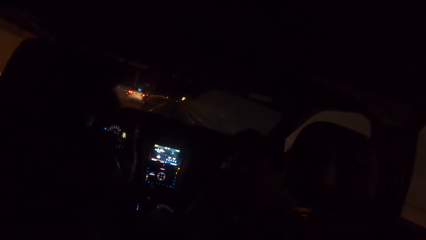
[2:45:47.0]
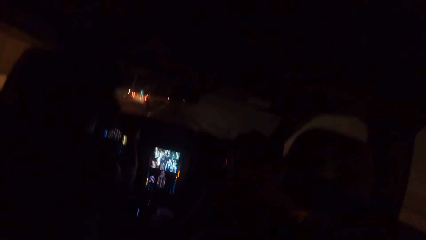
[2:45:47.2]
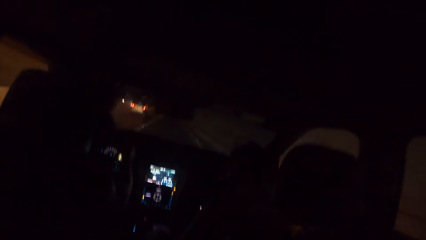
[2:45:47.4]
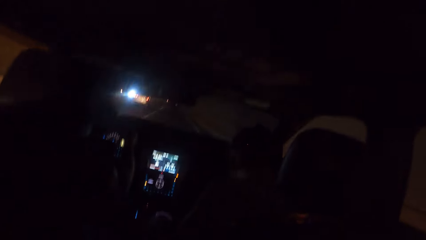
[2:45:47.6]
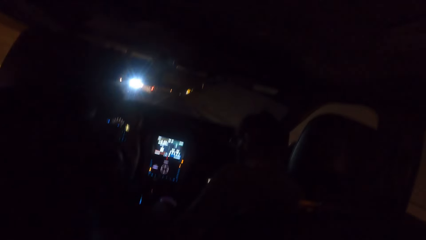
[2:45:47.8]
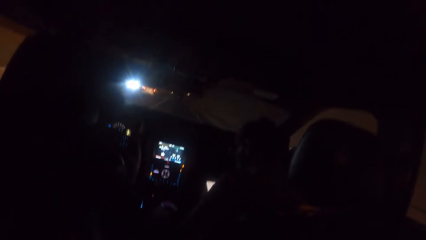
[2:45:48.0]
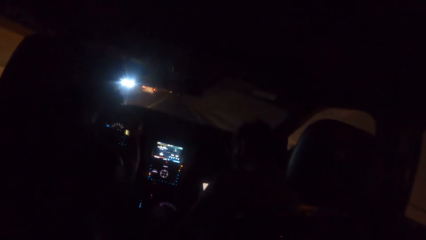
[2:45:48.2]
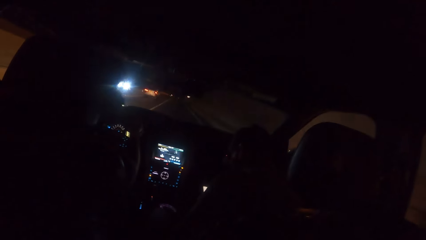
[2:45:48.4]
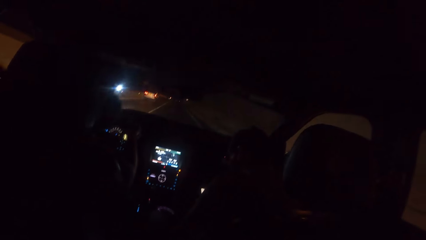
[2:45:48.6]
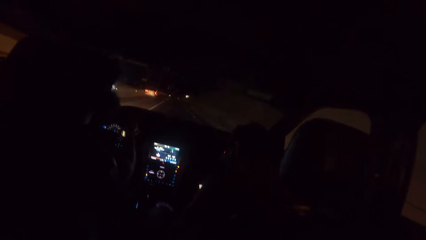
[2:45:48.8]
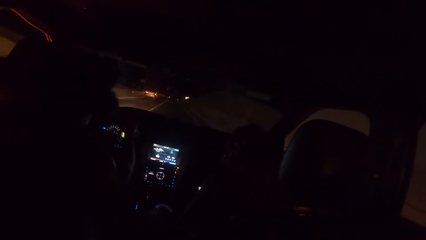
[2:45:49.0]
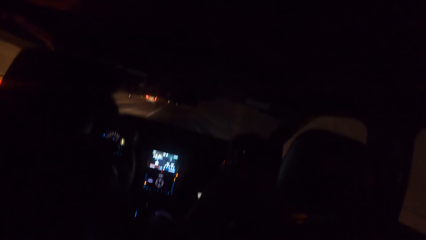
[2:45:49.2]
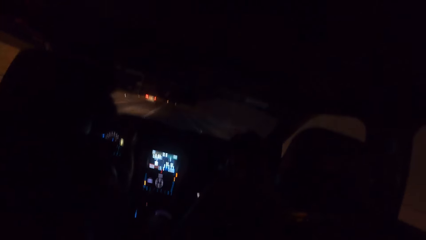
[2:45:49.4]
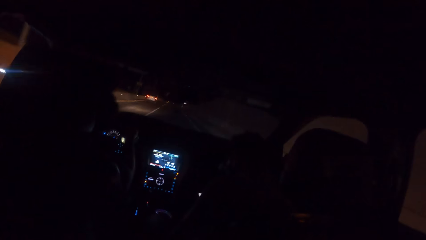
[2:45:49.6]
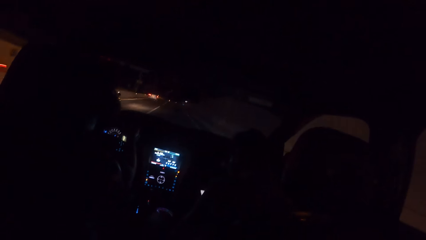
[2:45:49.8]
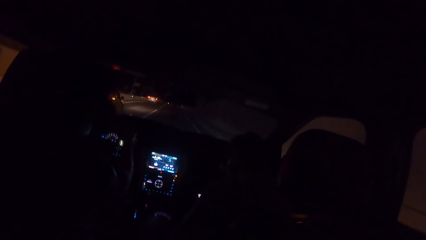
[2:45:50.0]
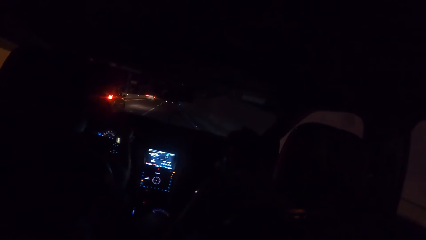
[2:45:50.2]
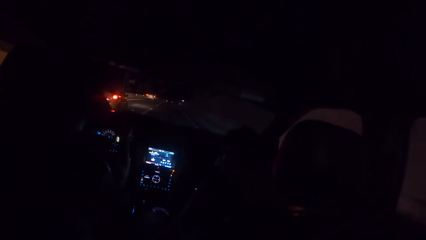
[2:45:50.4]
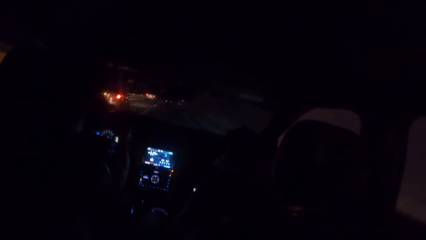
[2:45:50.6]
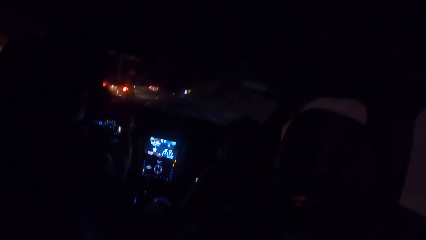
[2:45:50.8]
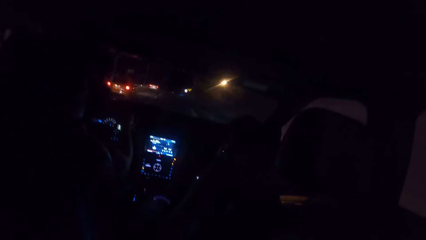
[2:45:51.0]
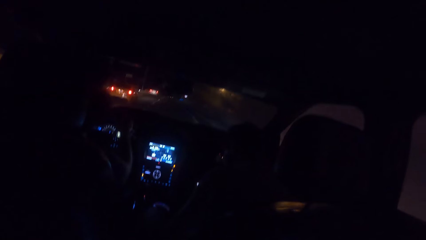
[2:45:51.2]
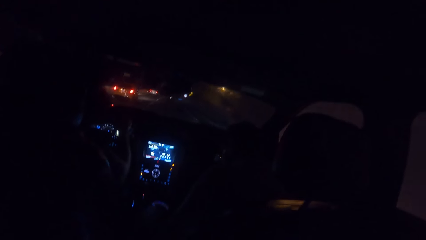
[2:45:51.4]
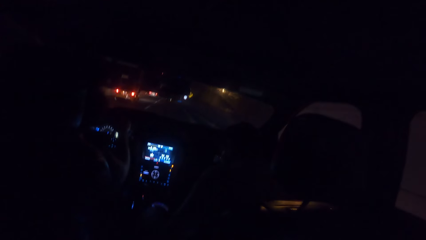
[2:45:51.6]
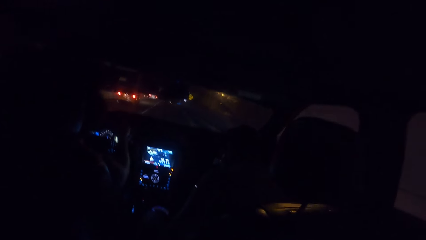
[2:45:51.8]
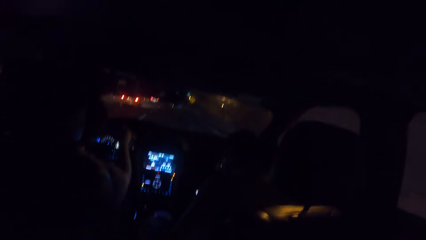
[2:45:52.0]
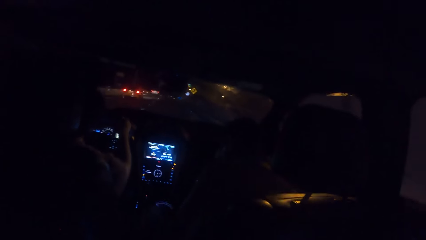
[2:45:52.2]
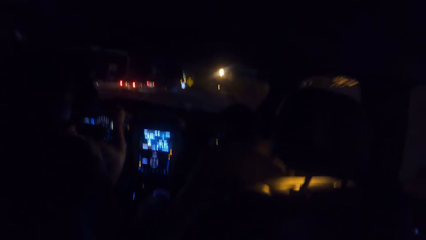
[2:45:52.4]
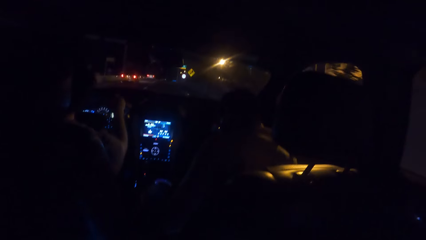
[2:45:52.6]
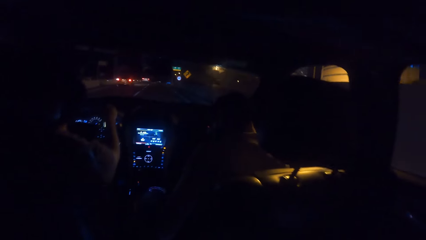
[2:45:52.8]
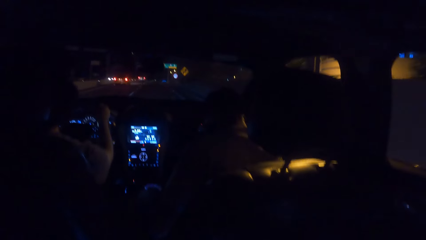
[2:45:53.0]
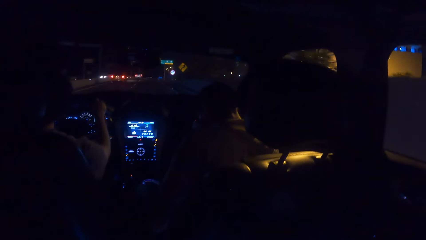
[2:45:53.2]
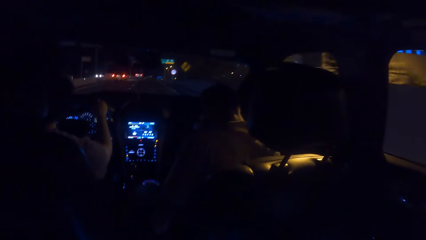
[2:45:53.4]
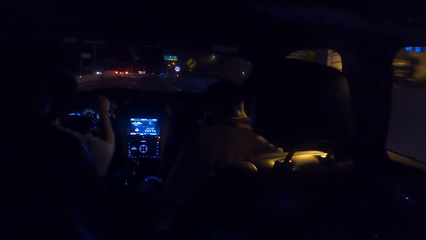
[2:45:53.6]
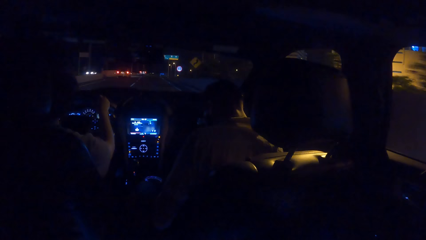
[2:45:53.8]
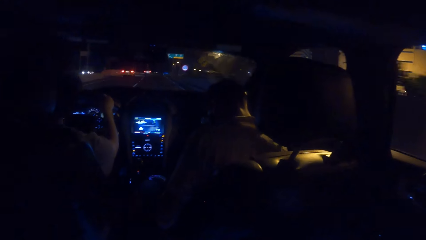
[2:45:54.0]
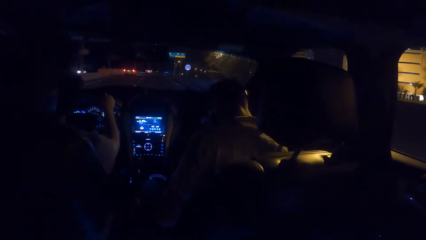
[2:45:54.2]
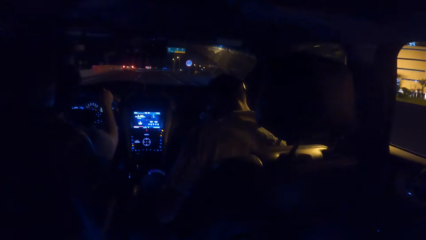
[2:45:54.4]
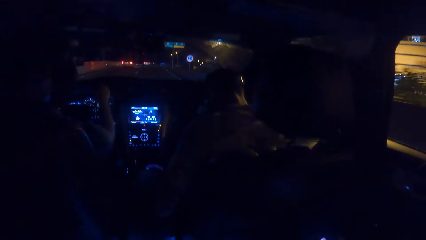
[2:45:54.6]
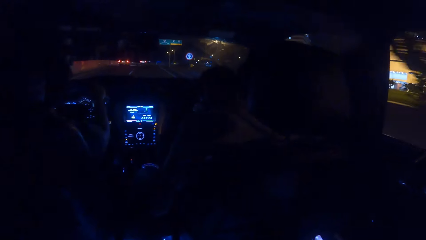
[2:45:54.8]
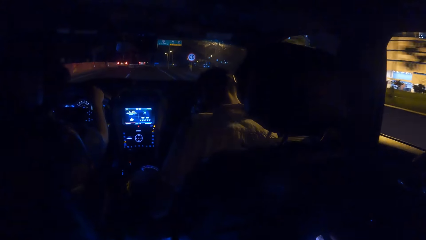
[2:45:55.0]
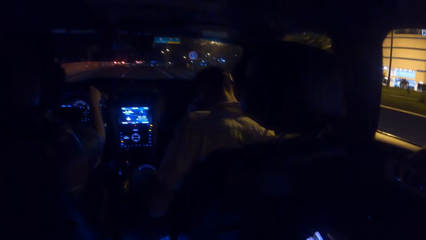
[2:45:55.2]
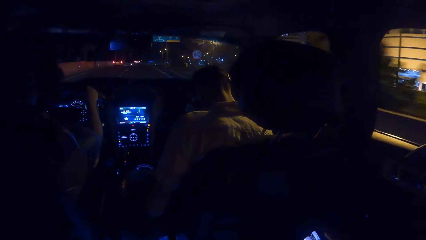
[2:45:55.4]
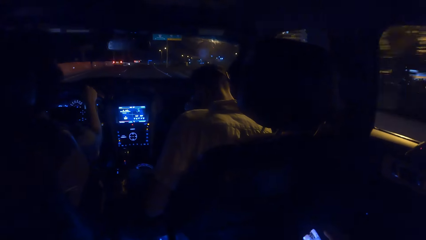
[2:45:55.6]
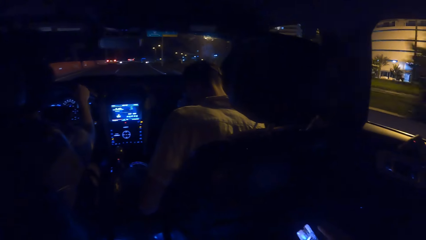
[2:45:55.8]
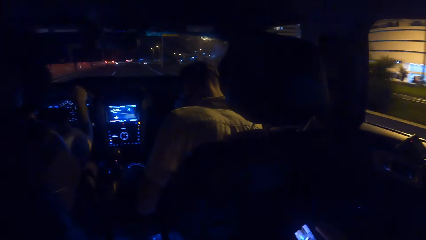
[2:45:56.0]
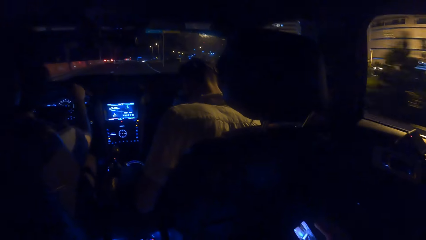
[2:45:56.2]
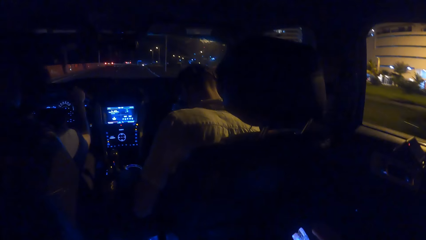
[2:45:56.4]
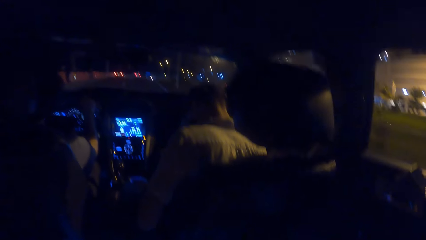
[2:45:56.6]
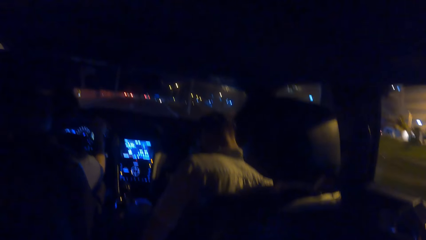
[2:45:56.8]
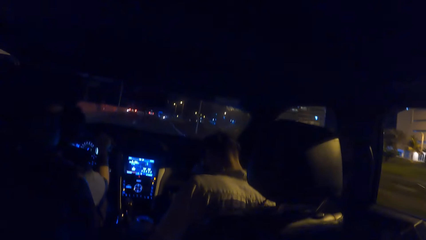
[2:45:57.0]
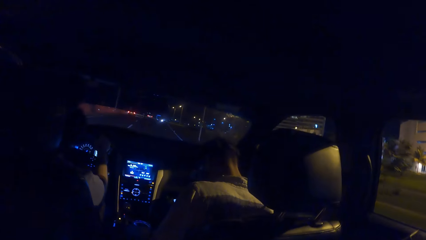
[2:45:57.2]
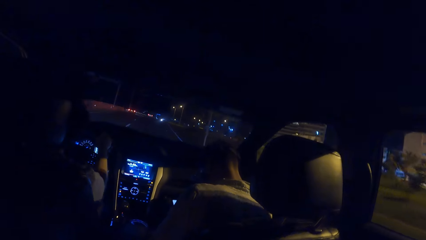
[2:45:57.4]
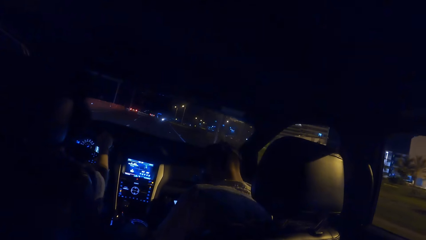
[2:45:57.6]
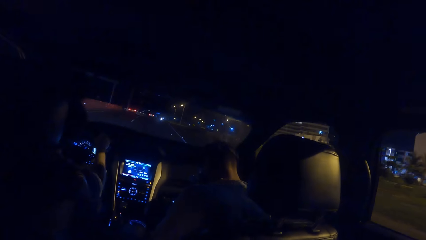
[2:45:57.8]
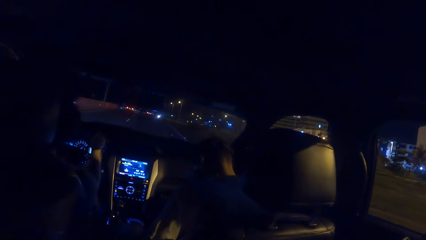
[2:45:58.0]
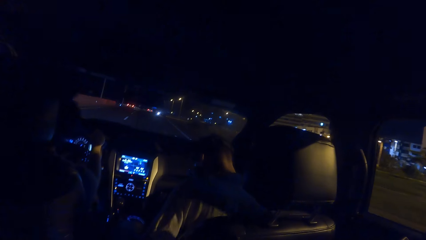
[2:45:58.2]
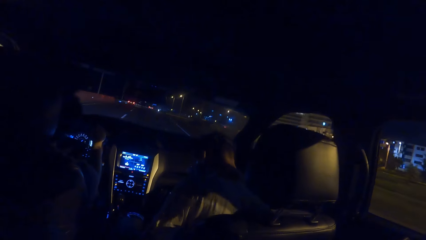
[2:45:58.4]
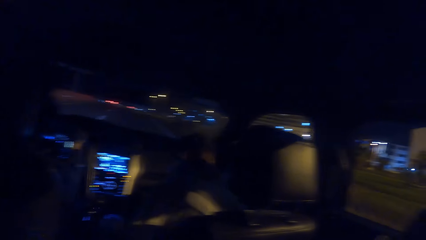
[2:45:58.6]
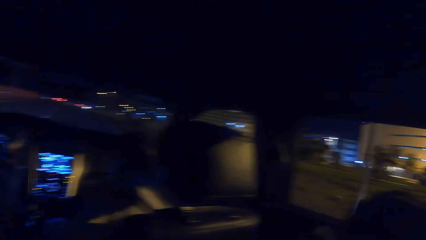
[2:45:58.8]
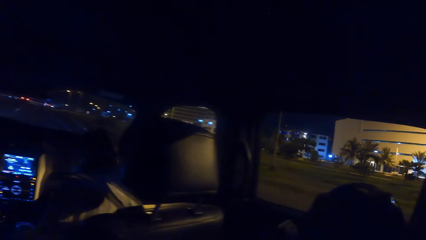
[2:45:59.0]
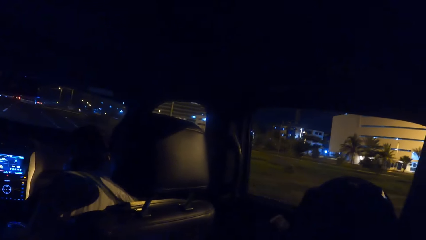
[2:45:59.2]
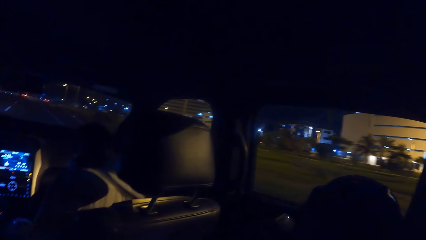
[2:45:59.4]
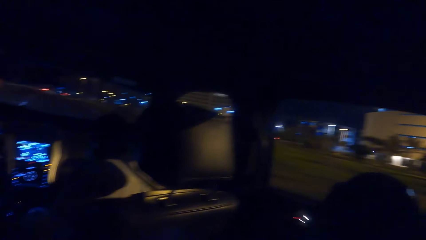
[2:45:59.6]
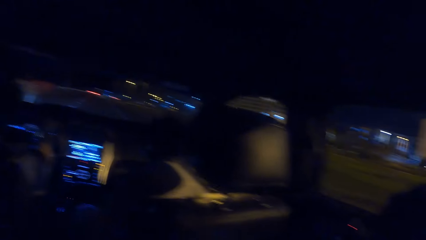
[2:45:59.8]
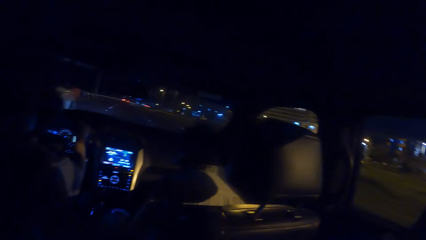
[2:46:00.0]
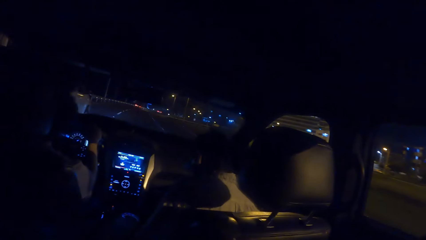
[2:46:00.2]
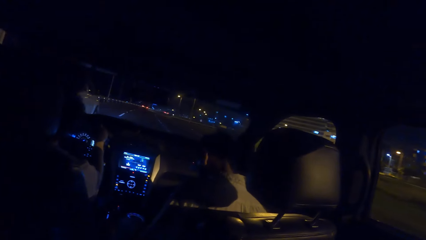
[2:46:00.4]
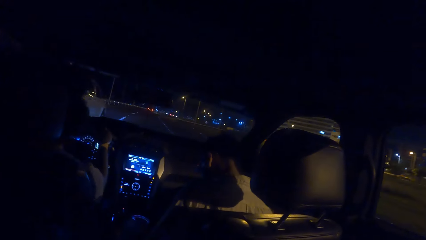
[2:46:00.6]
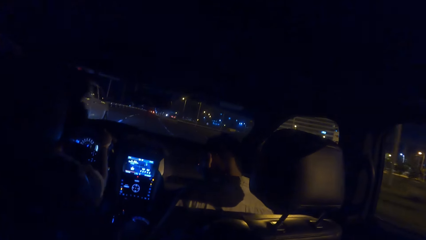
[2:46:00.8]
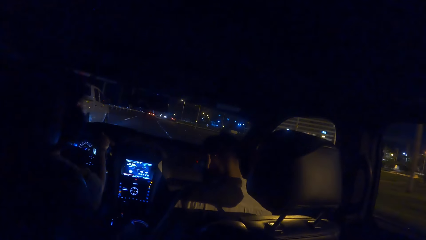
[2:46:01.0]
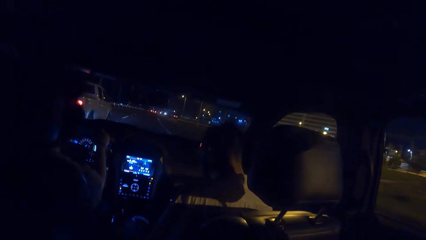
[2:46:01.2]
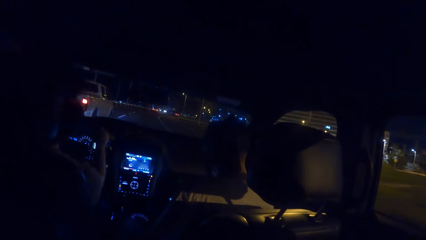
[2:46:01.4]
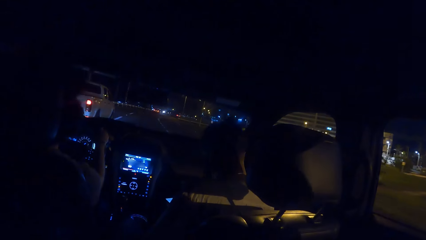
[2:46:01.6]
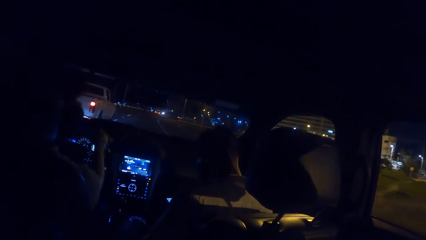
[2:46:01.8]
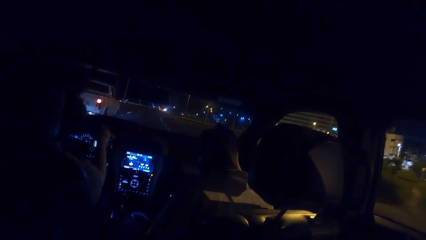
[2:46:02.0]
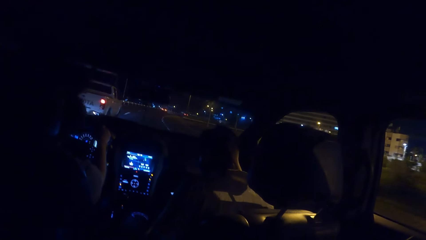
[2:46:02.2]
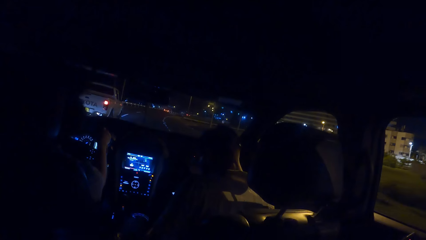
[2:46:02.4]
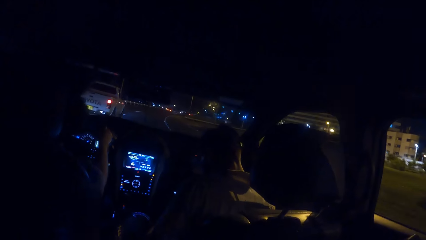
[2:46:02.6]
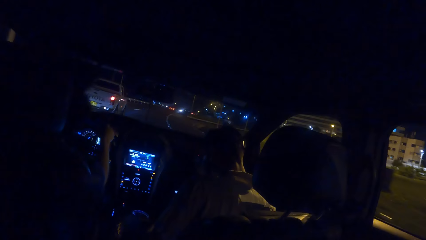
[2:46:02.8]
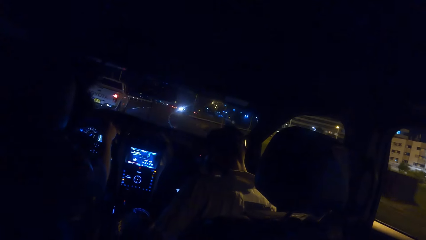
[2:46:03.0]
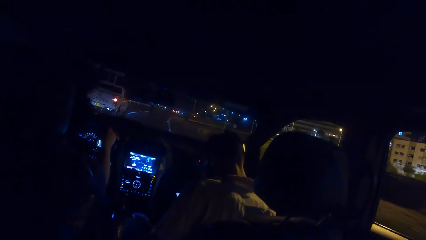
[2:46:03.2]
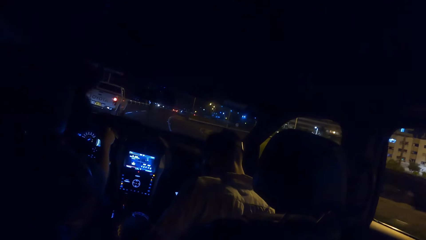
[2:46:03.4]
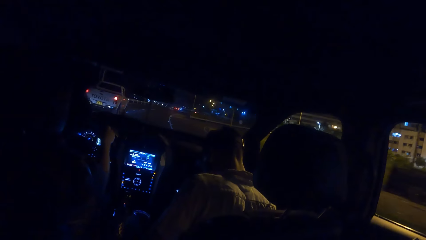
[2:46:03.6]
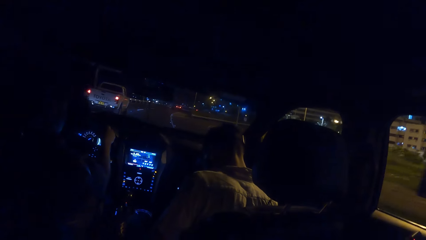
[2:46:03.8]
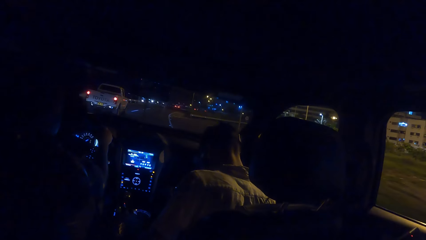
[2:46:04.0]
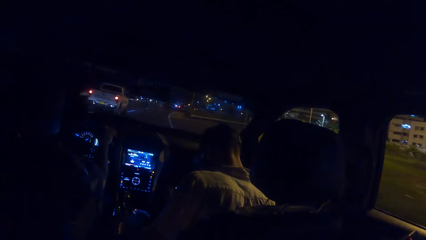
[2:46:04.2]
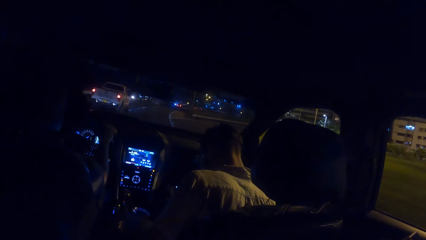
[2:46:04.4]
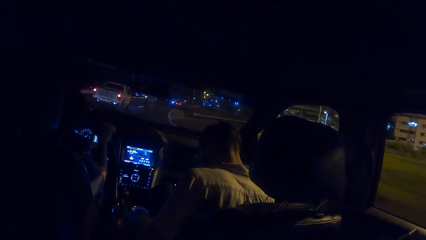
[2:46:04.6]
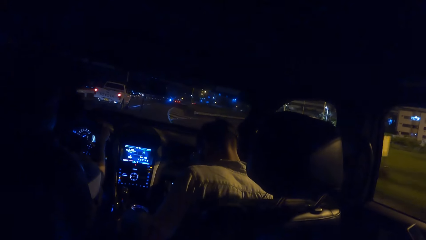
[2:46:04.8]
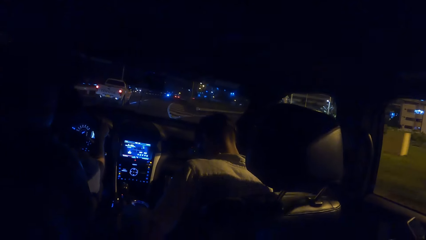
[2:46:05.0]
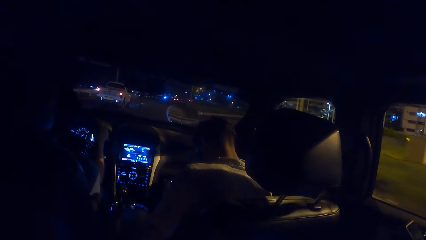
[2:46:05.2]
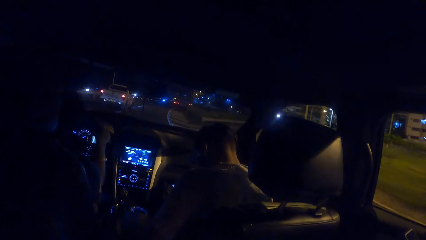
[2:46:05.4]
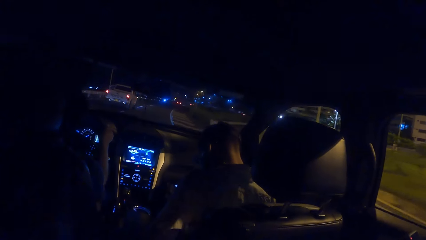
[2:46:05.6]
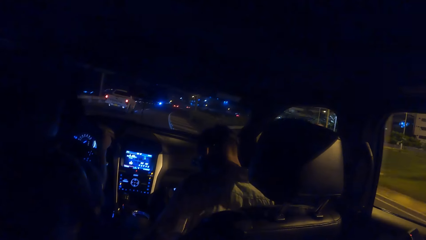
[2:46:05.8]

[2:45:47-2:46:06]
A black car drives past the camera wearer. A white truck drives past the camera wearer.
